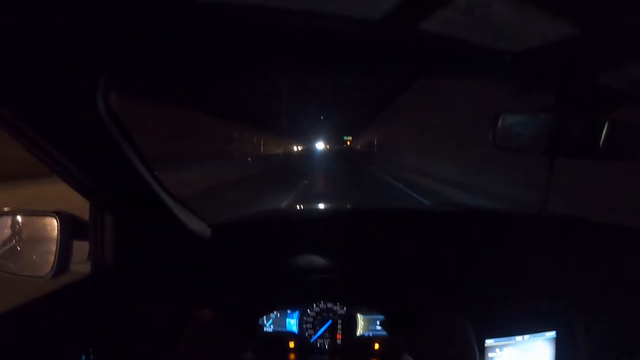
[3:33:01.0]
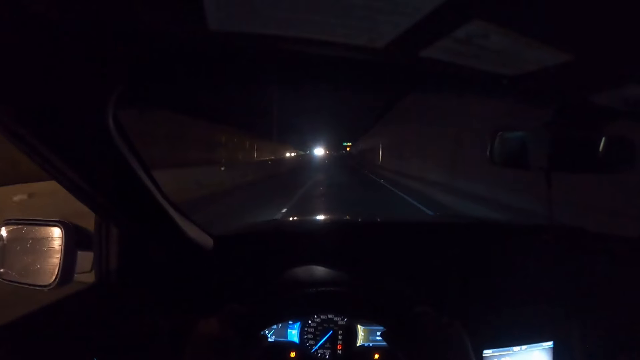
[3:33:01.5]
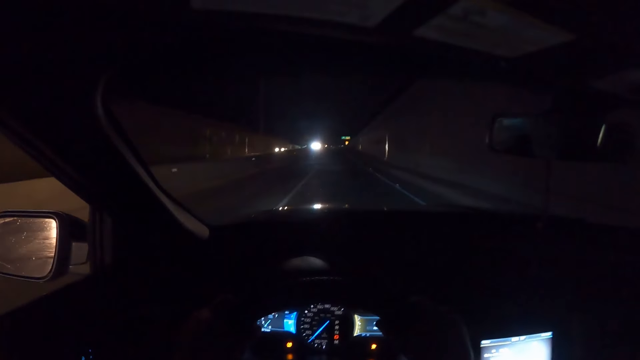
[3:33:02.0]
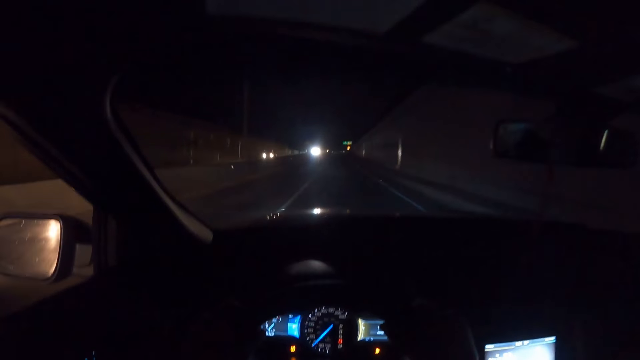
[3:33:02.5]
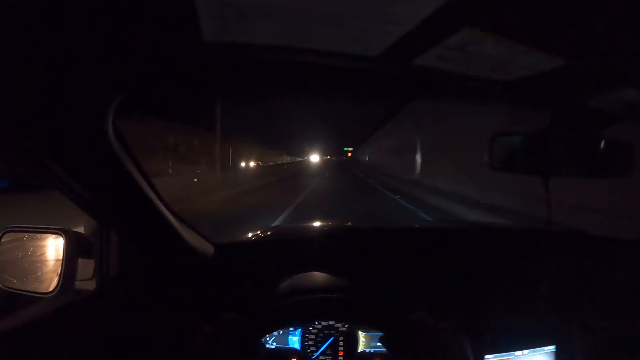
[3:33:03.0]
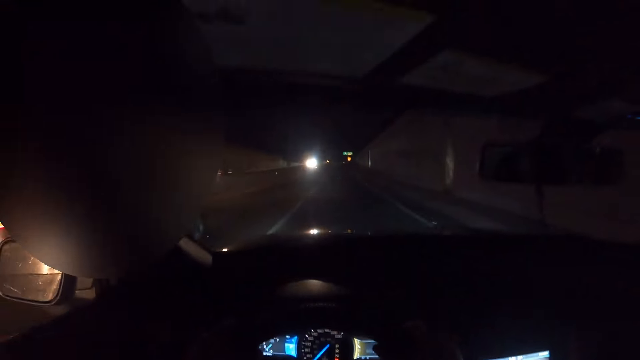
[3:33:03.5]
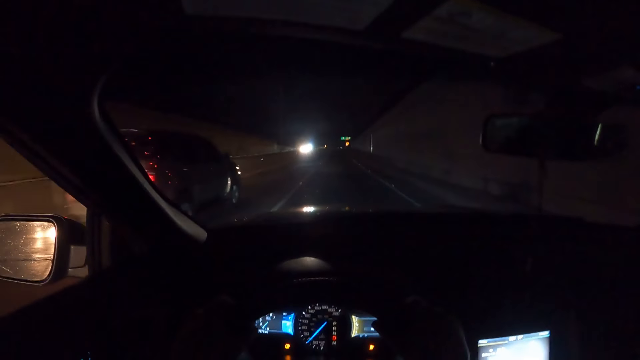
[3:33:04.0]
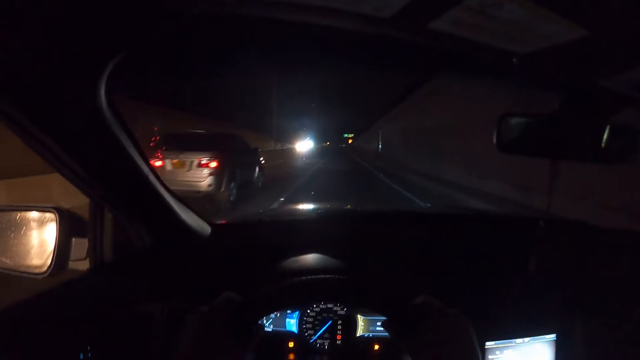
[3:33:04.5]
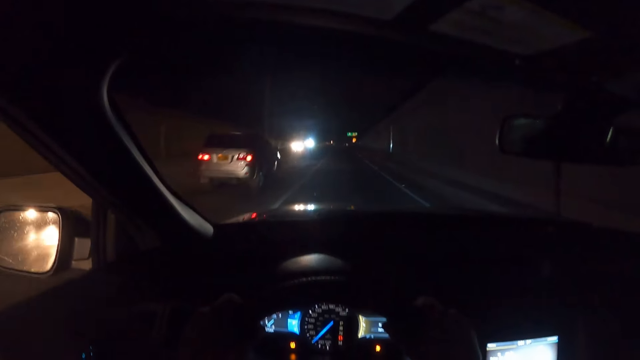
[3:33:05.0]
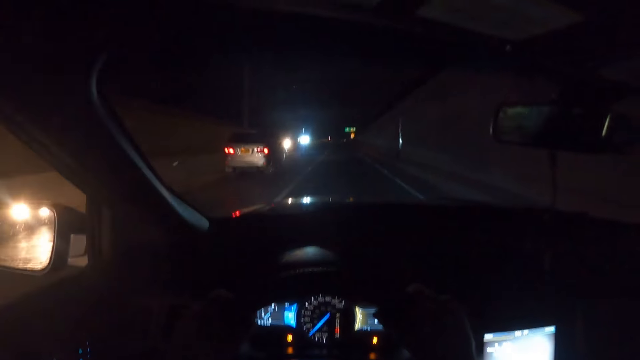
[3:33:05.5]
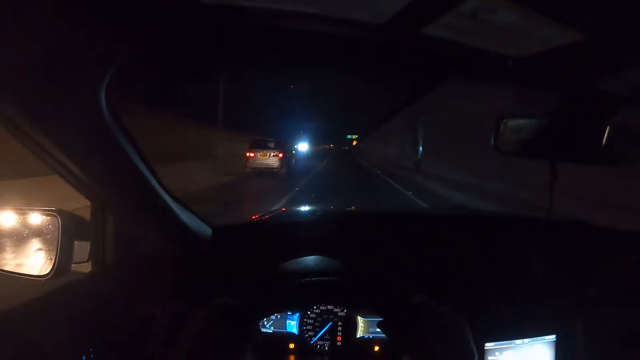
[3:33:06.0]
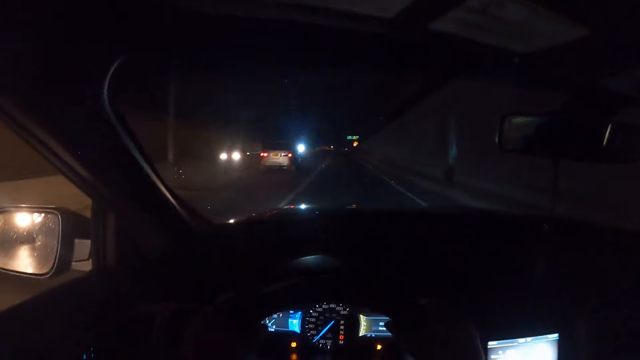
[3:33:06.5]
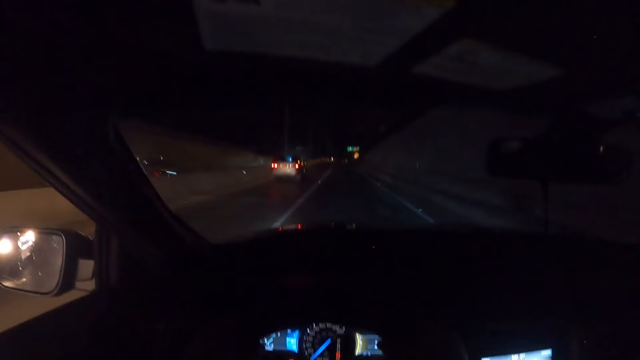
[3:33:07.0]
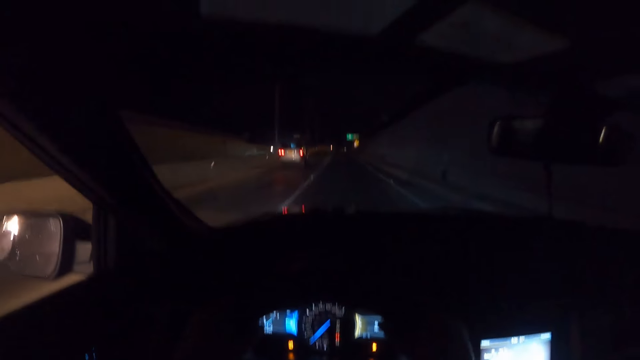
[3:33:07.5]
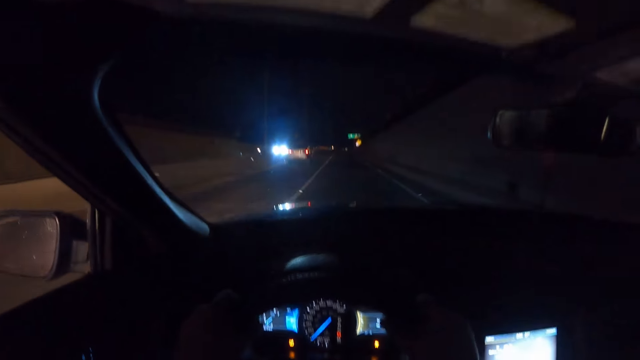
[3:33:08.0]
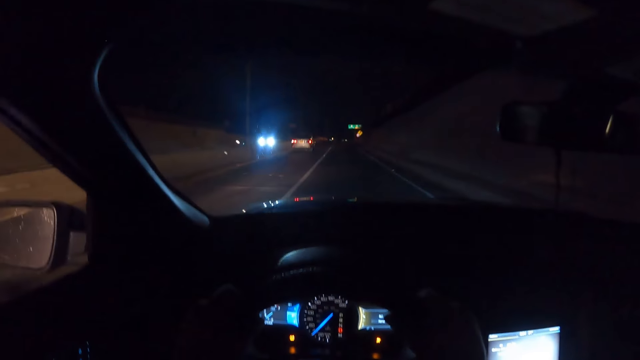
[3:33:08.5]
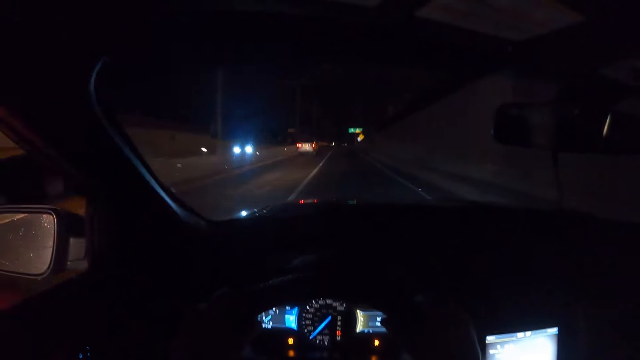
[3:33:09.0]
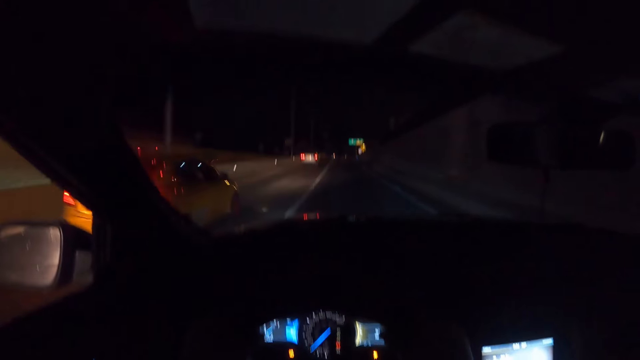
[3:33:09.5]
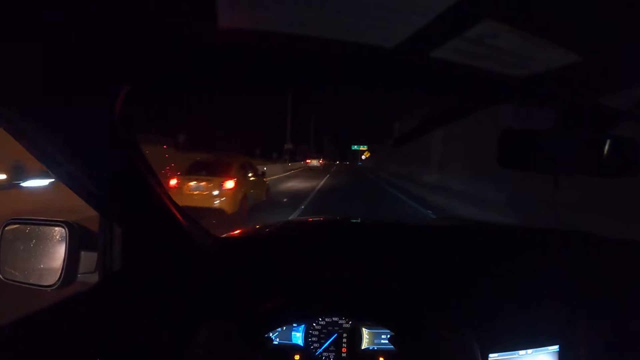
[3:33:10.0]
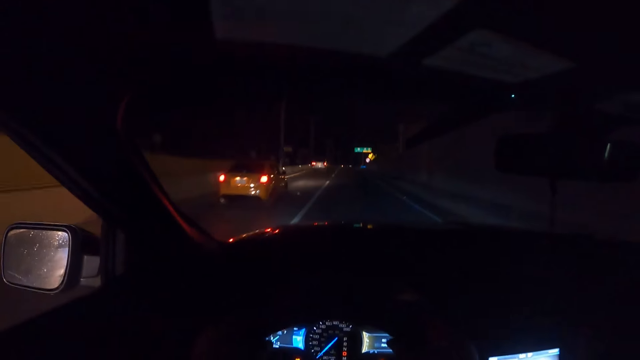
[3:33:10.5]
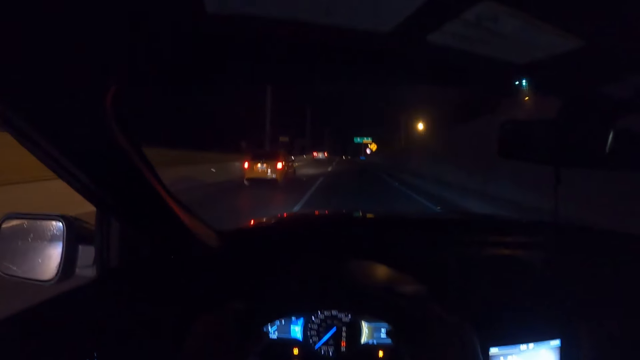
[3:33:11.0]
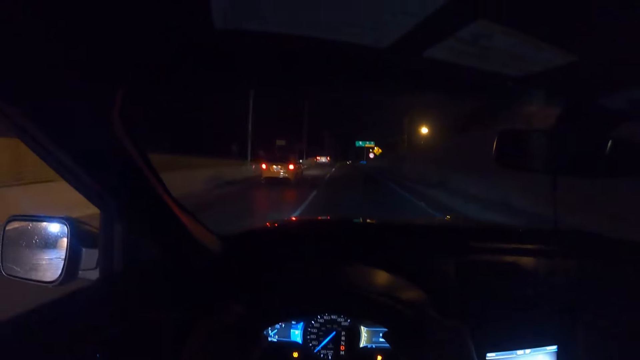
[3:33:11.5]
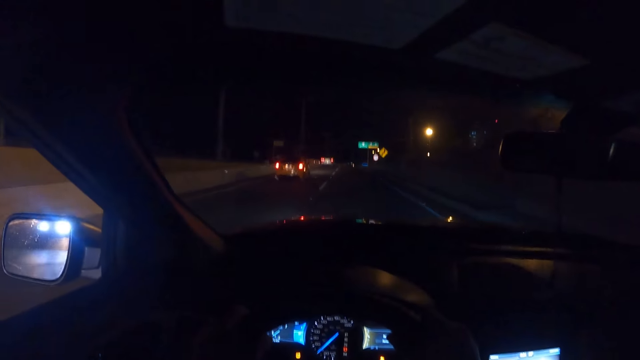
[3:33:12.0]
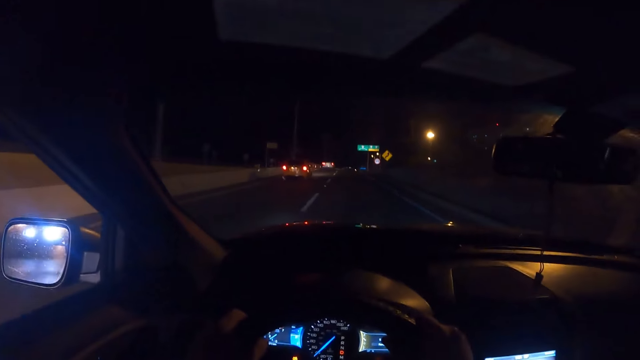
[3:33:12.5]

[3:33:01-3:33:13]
A gray car drives by the camera wearer. A yellow car drives by them.

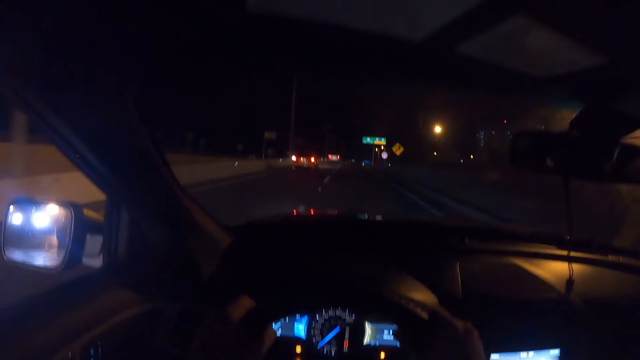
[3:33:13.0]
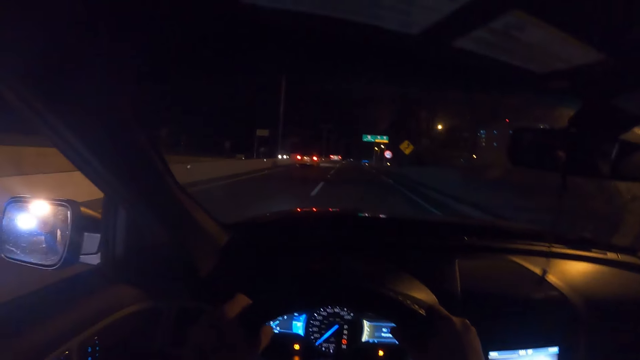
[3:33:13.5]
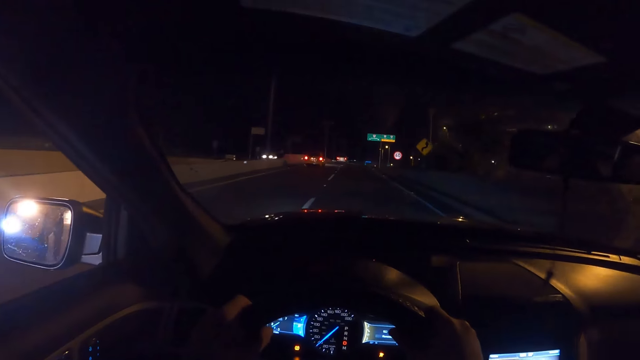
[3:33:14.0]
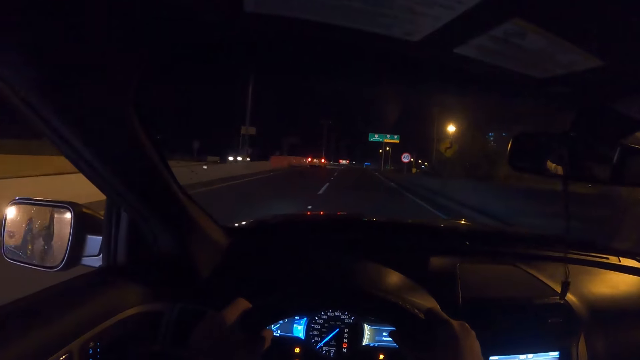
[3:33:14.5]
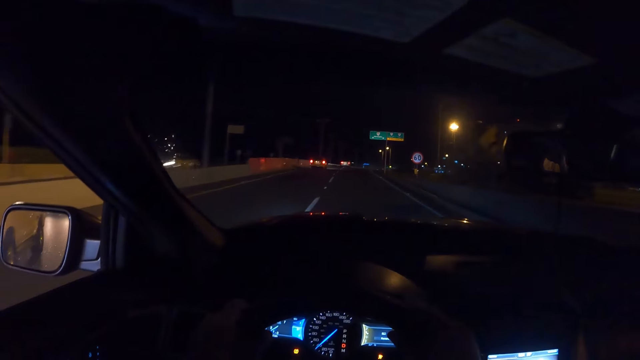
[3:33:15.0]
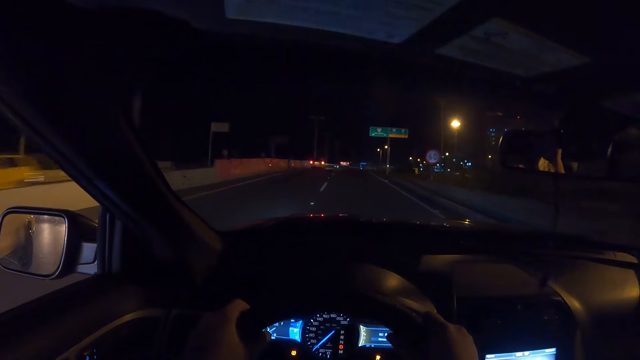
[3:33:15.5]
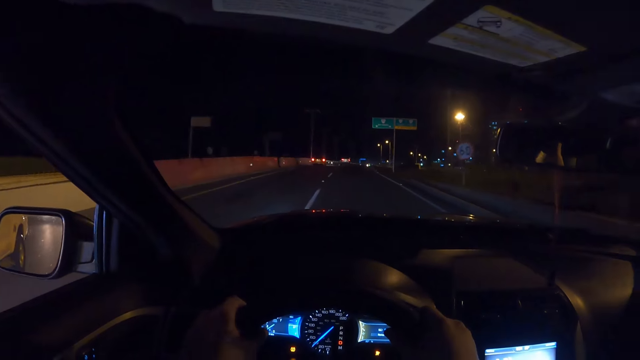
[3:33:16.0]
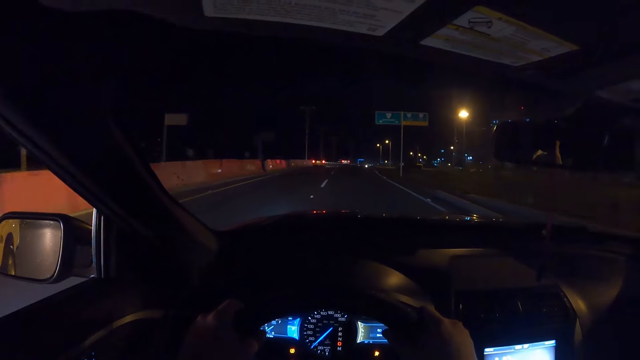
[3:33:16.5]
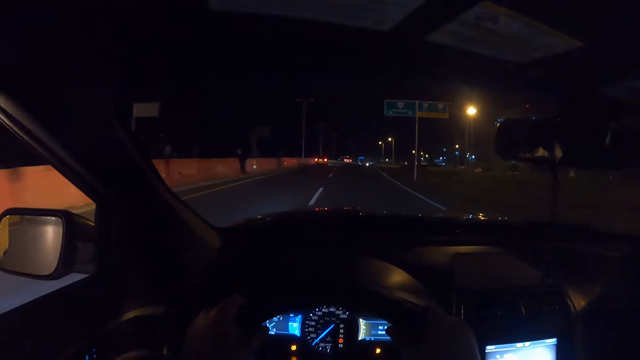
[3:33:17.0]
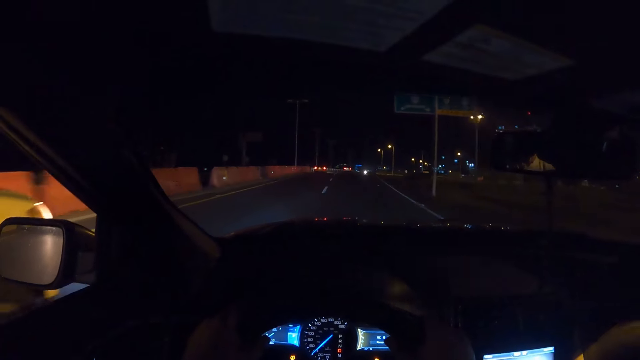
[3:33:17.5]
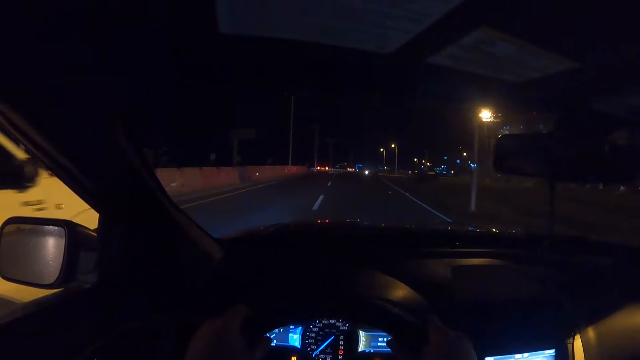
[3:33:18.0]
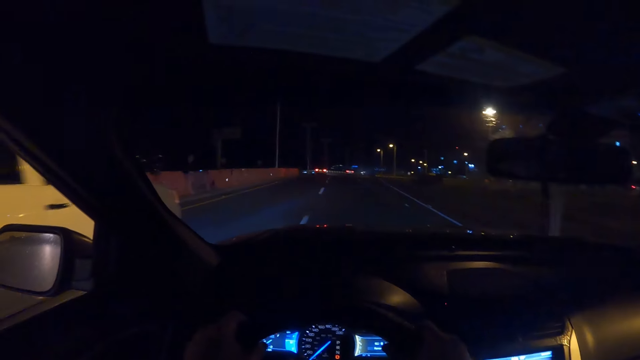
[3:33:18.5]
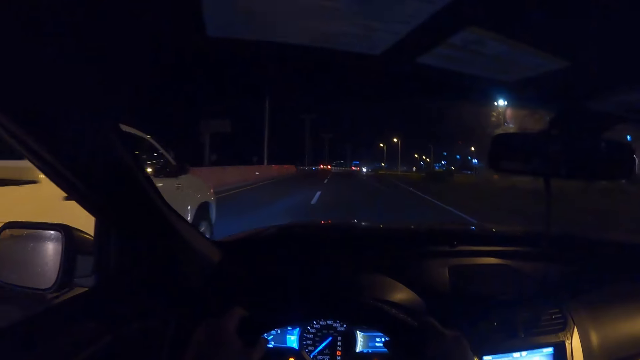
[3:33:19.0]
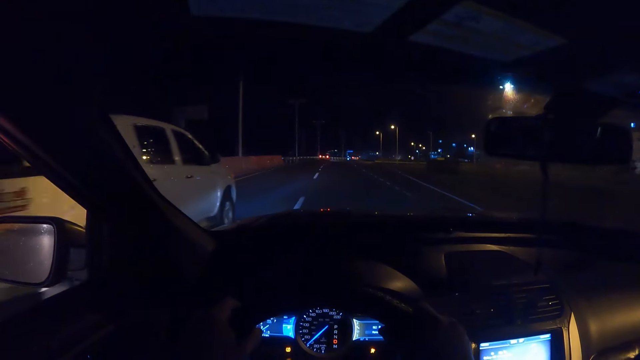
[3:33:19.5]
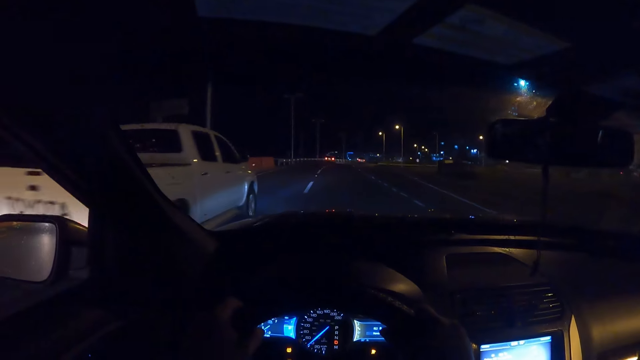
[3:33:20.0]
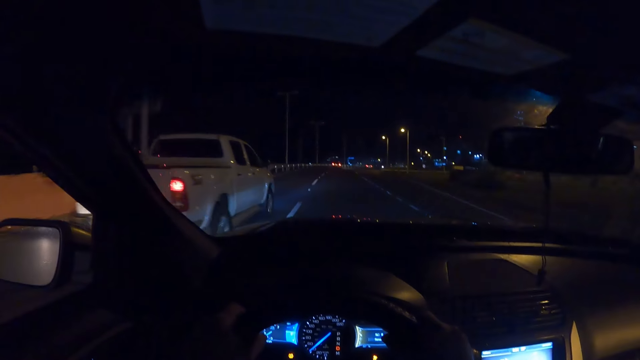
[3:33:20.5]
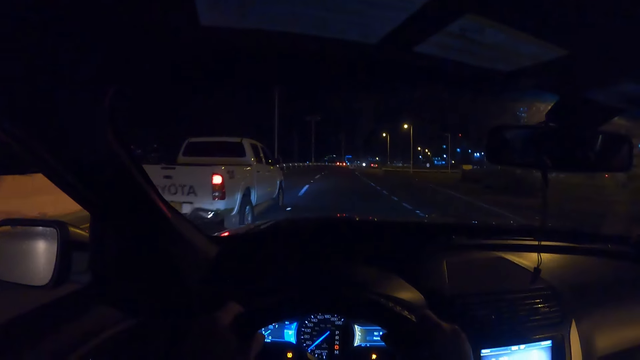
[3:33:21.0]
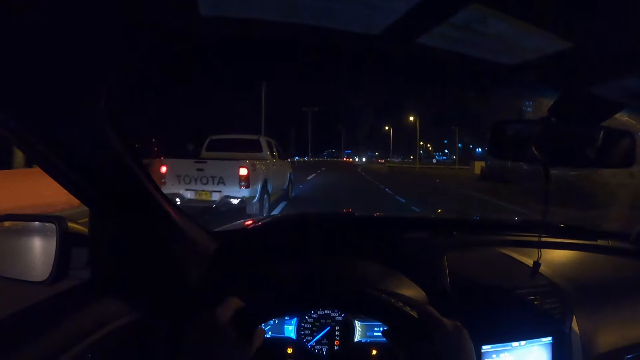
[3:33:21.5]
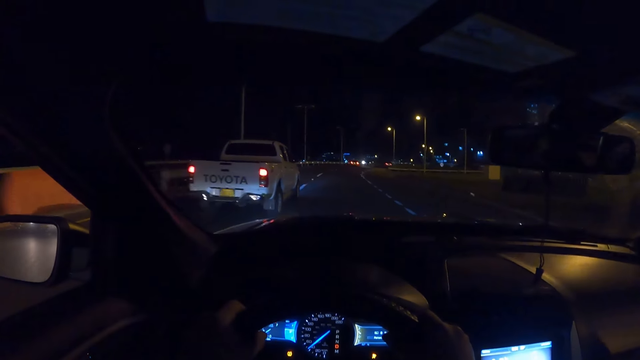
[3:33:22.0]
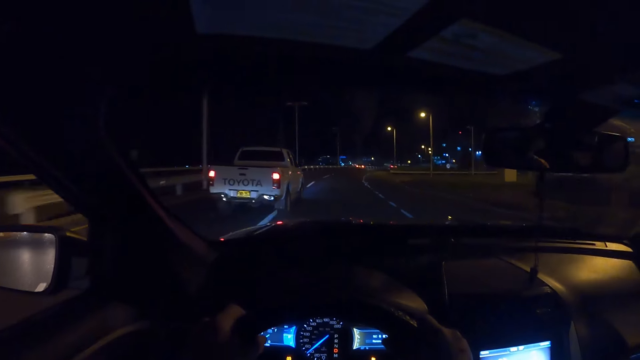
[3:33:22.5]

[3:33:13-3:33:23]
A white pickup truck drives by the camera wearer.
